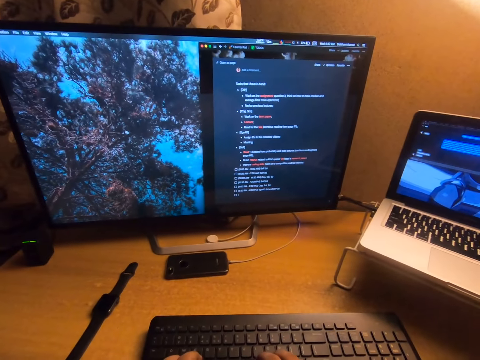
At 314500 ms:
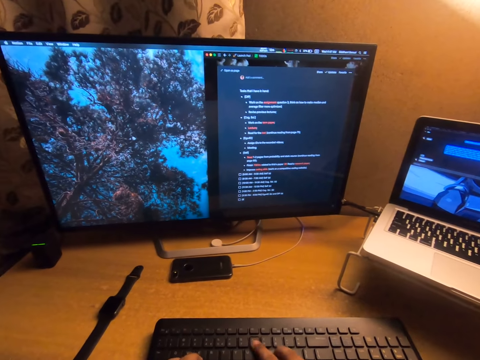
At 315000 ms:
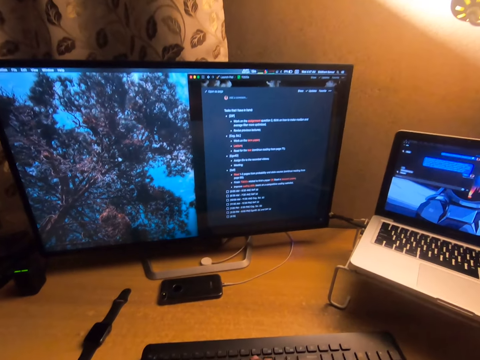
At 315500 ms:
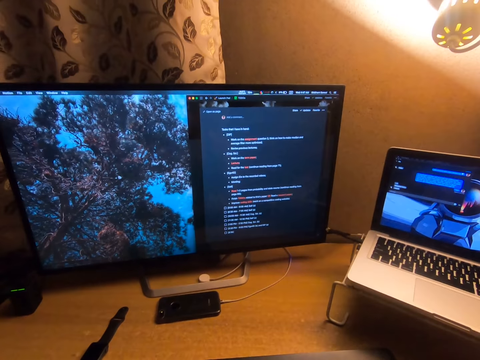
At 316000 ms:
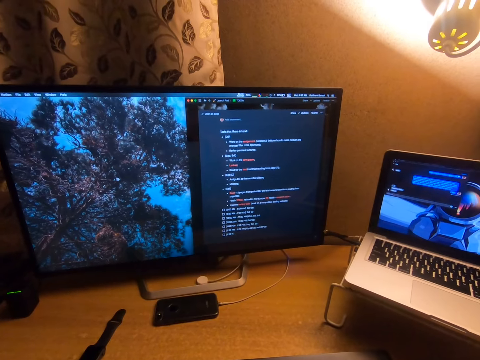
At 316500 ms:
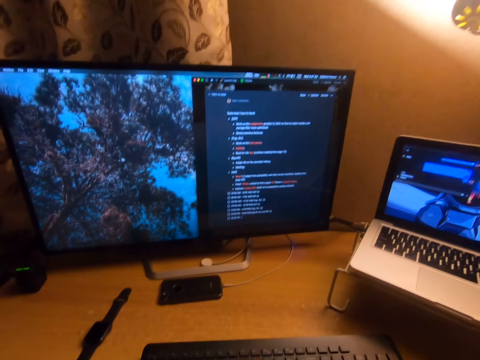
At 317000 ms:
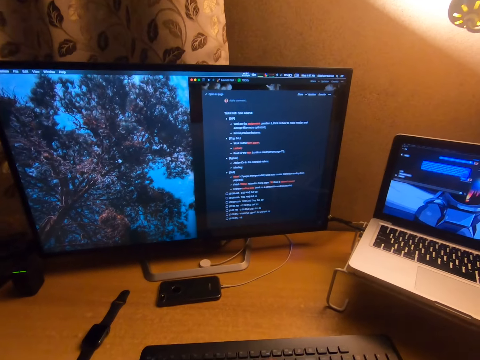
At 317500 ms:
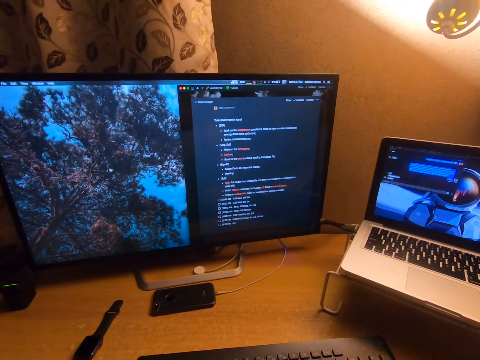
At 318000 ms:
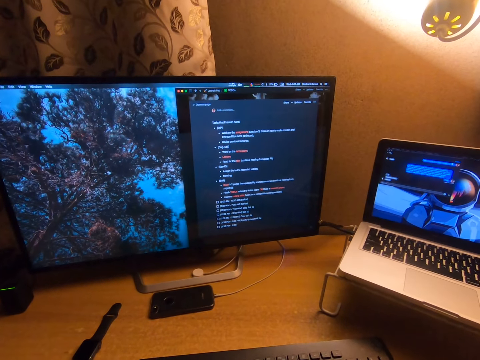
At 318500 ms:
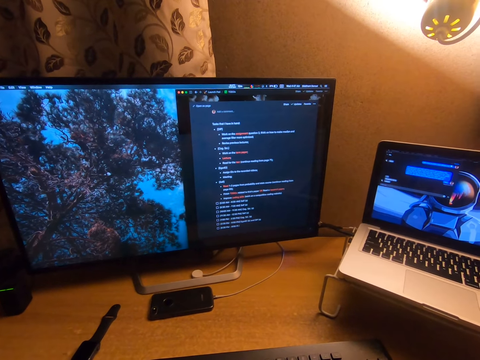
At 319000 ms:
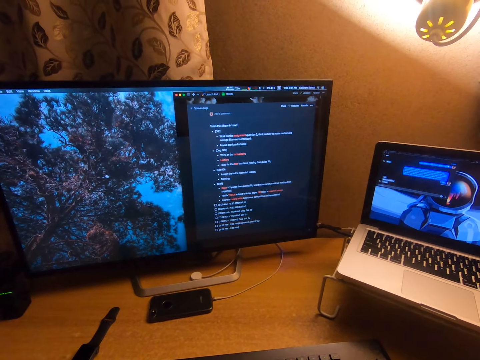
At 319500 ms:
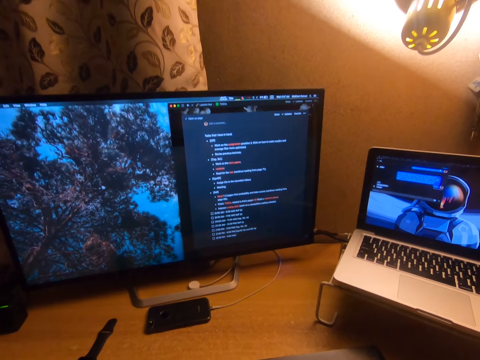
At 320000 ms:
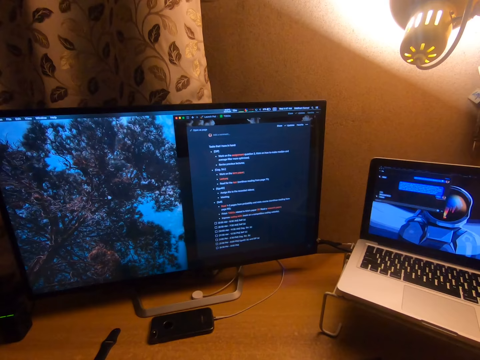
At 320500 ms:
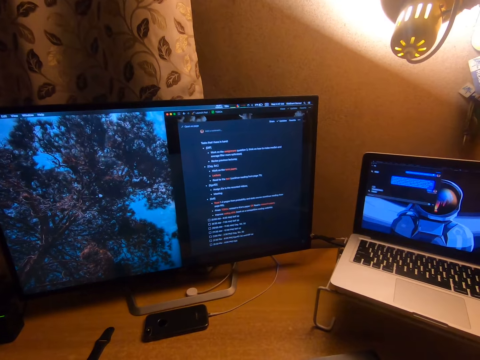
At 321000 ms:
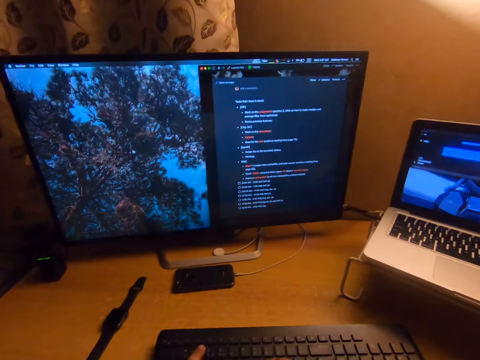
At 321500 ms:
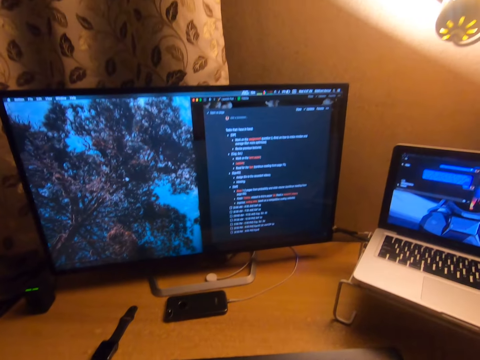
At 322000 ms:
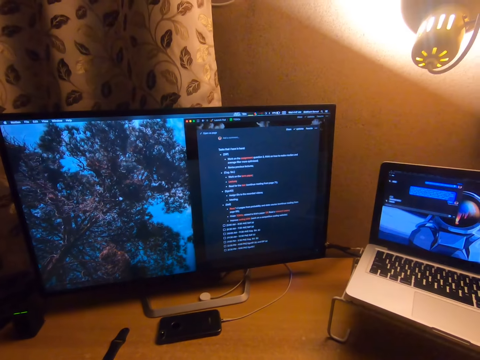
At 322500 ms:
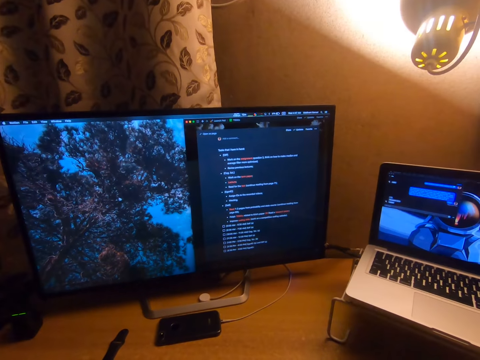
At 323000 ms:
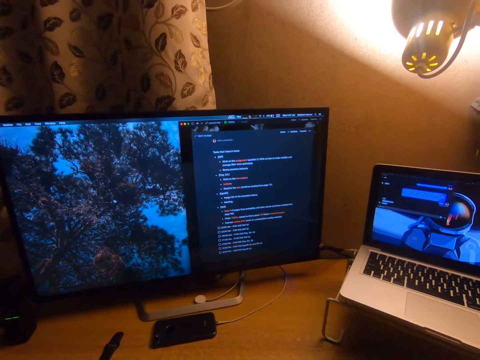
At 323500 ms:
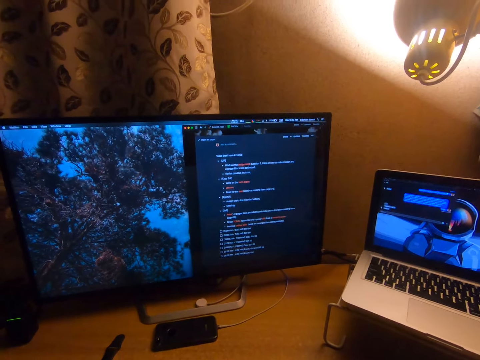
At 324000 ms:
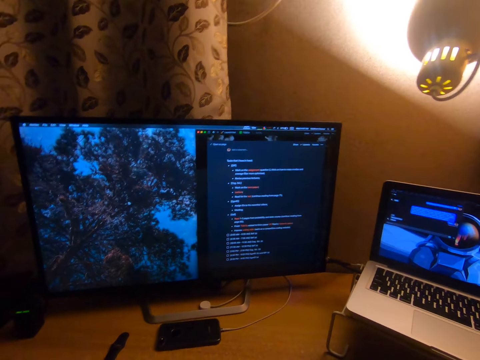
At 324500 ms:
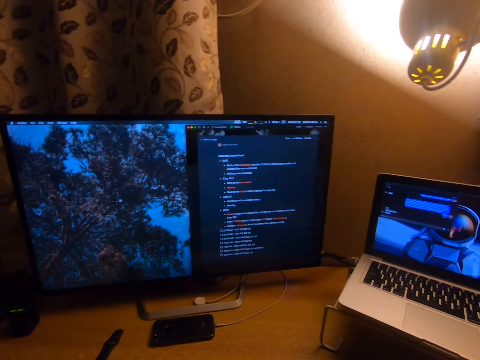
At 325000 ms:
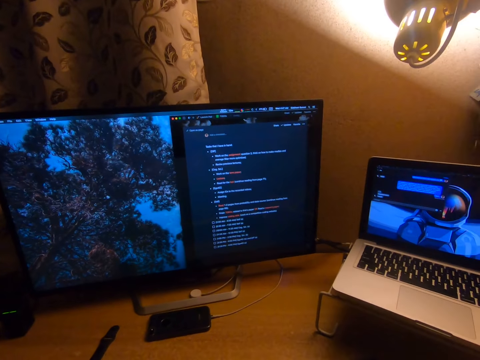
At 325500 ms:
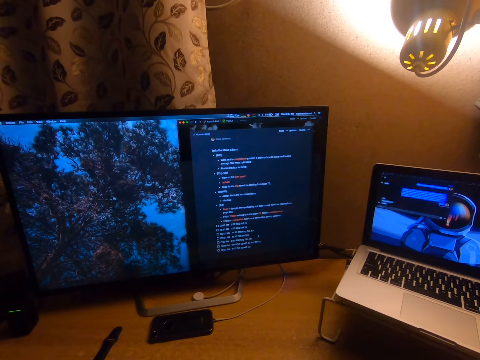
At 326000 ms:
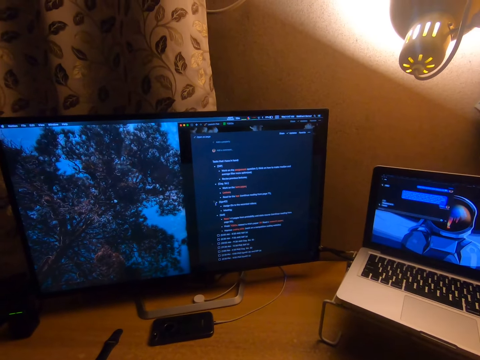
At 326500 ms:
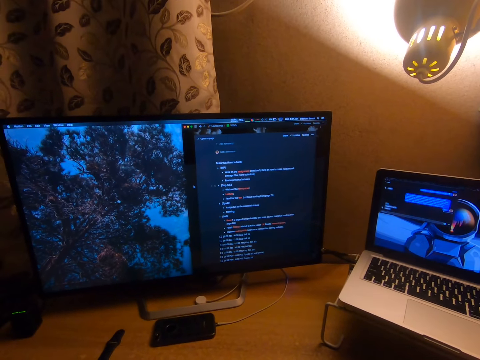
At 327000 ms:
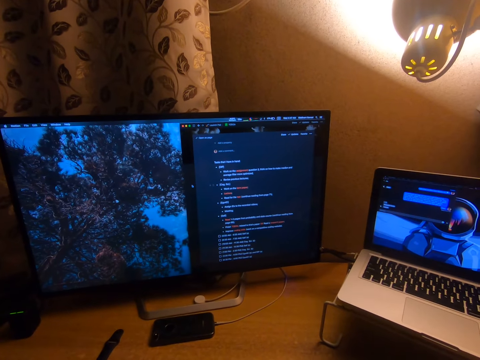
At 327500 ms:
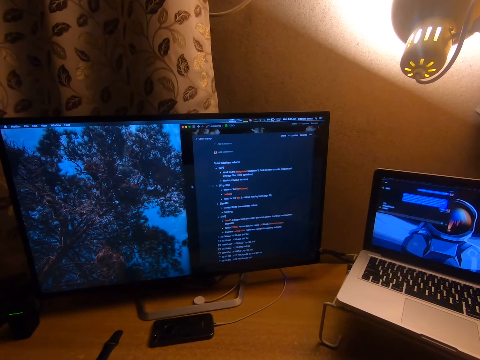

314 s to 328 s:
The camera wearer uses the keyboard.

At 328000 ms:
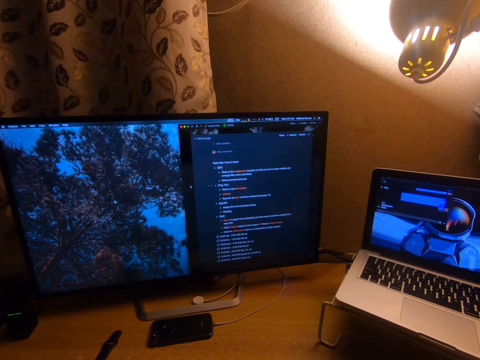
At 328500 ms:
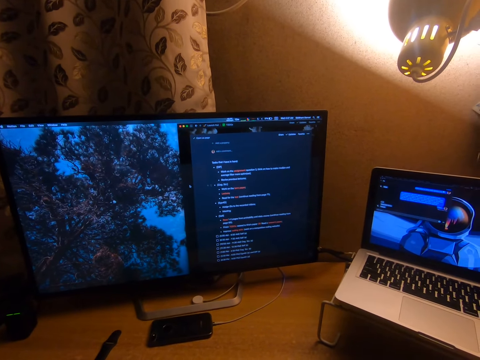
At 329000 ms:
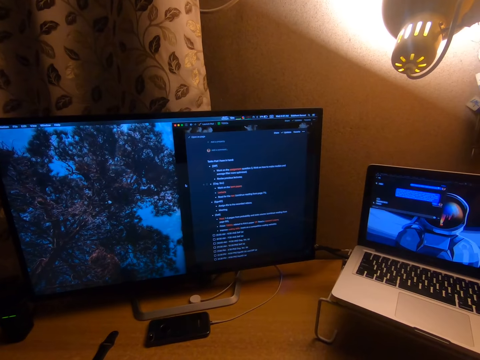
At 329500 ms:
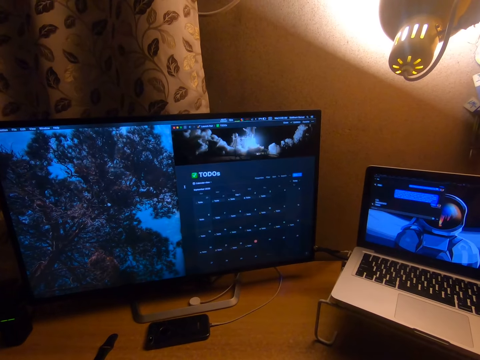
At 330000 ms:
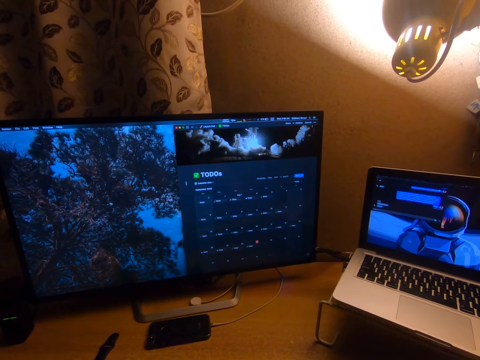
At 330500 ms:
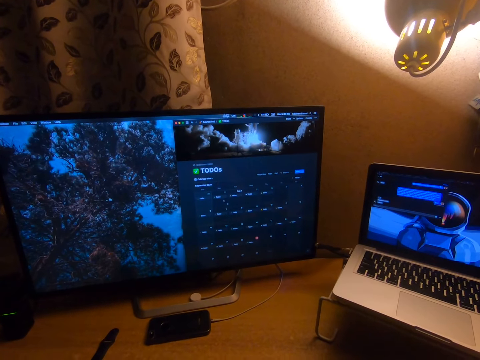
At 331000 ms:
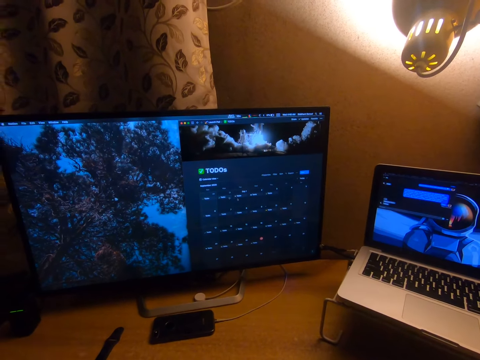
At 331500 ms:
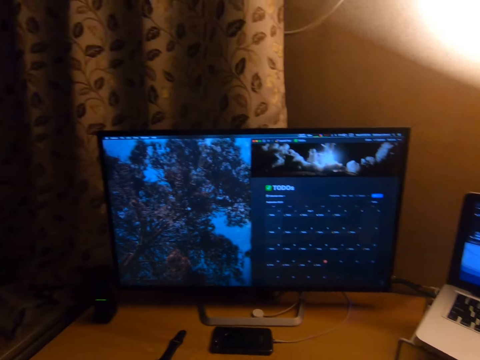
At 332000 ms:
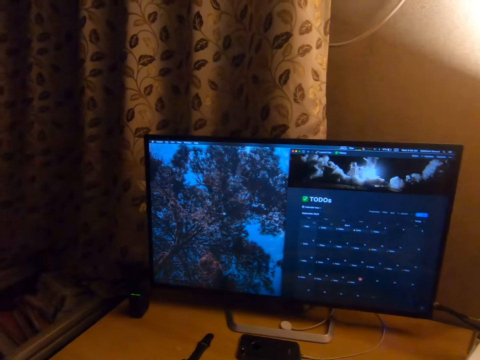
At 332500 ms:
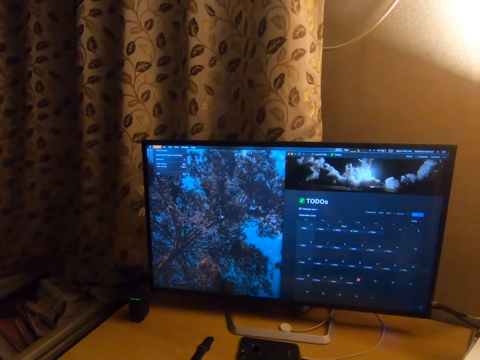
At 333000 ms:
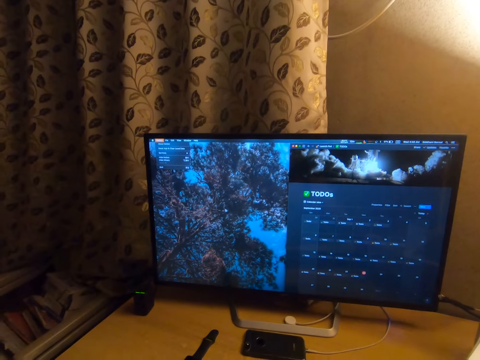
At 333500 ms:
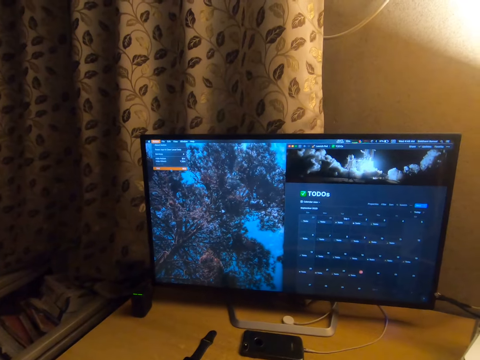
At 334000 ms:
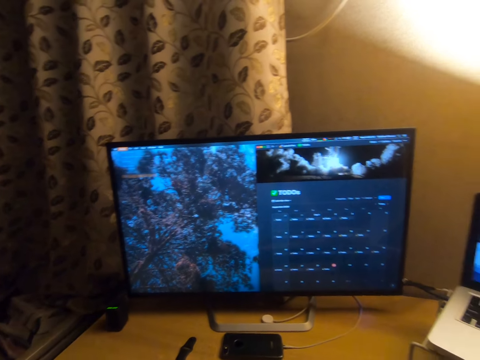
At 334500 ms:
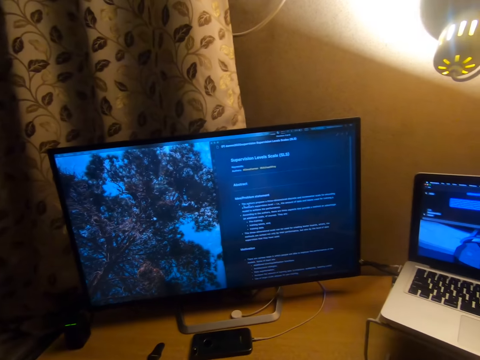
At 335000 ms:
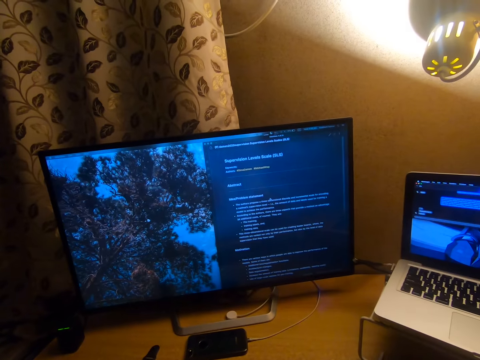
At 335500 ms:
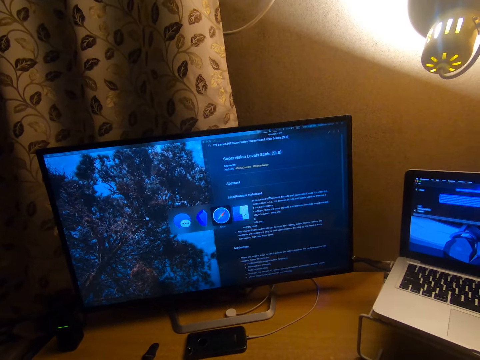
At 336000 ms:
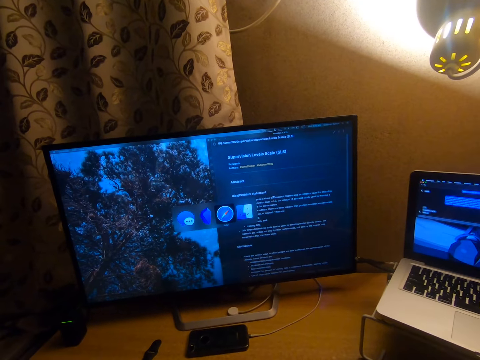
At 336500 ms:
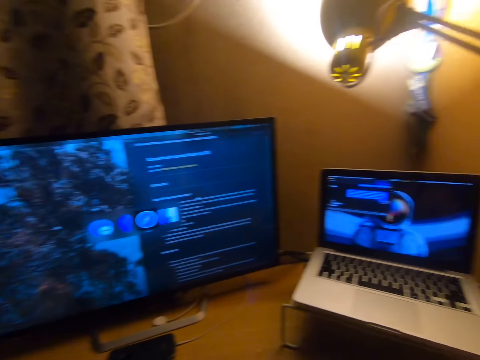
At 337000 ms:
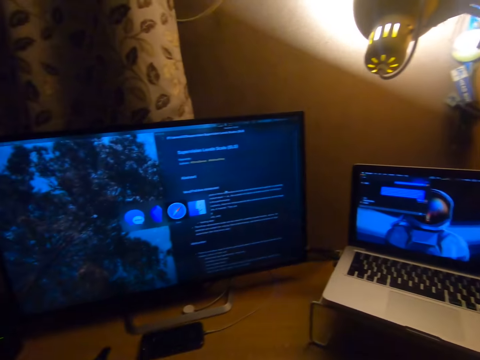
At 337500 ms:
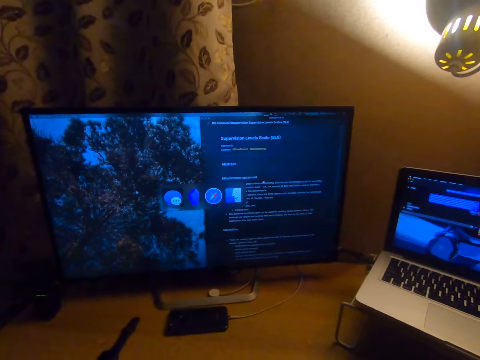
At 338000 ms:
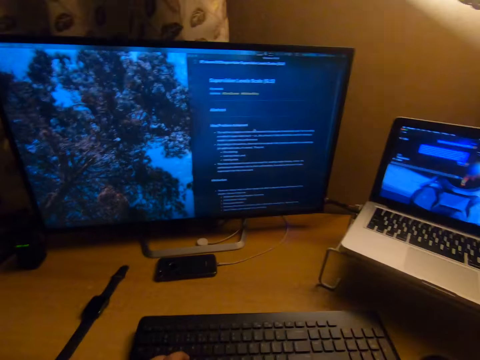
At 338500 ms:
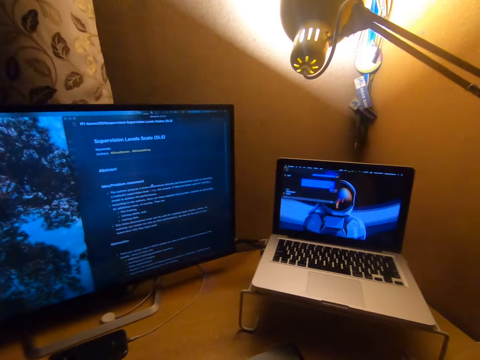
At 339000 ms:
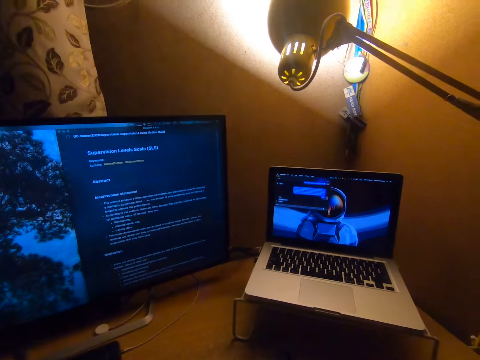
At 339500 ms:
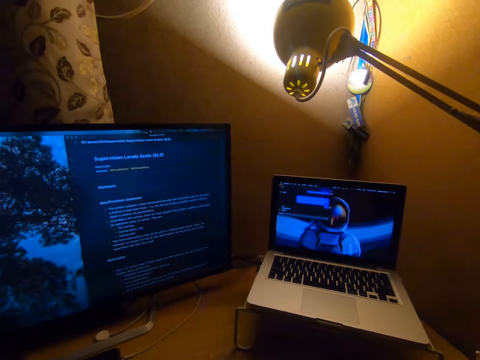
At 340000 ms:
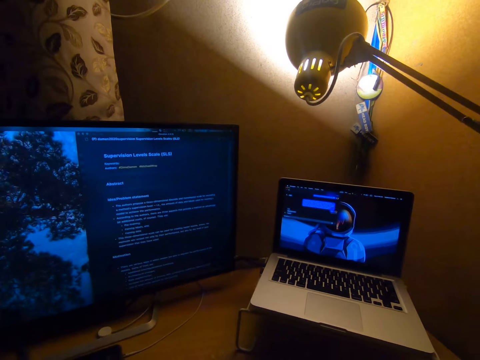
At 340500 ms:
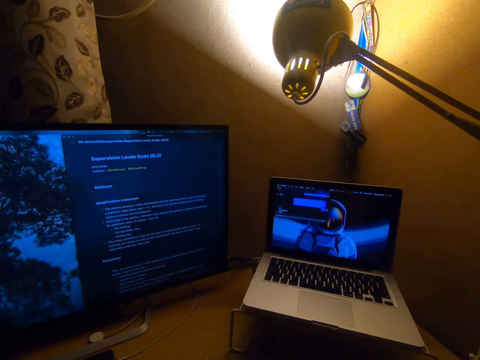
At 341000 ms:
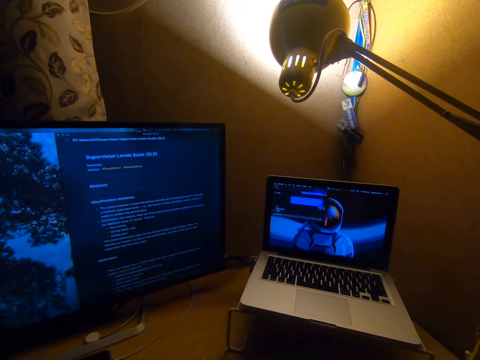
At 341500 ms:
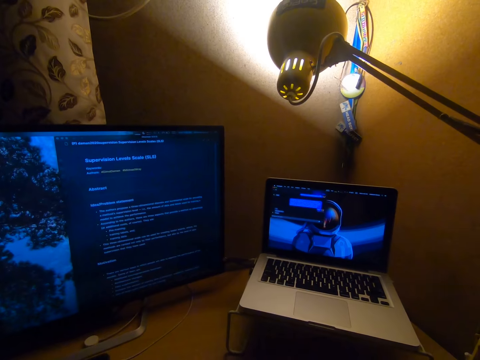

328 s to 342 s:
The camera wearer uses the mouse. They use the keyboard.
